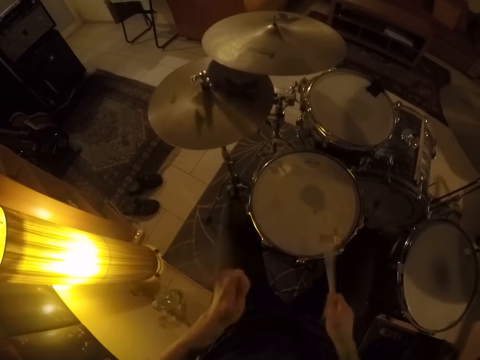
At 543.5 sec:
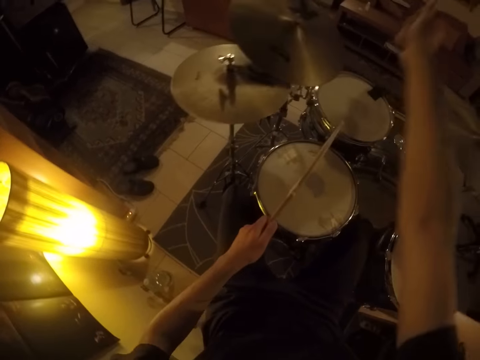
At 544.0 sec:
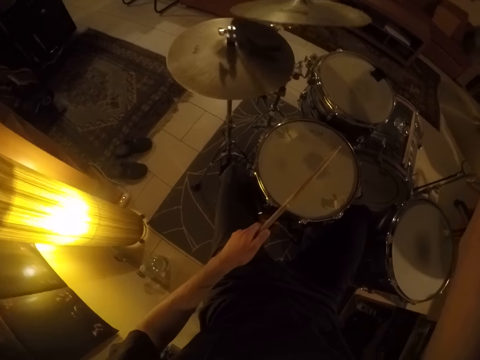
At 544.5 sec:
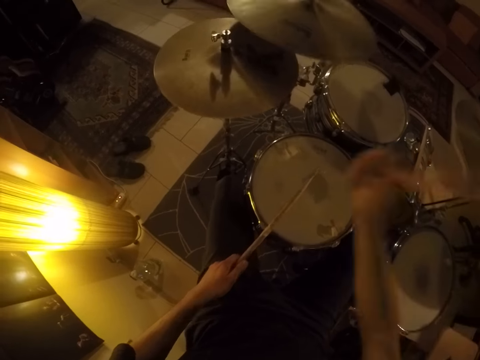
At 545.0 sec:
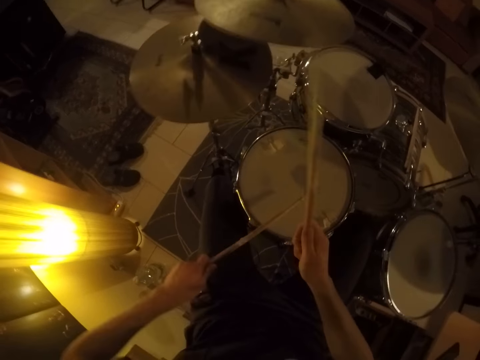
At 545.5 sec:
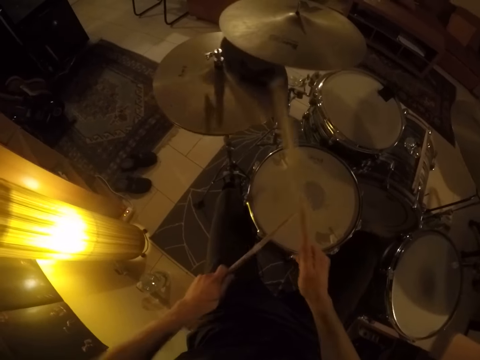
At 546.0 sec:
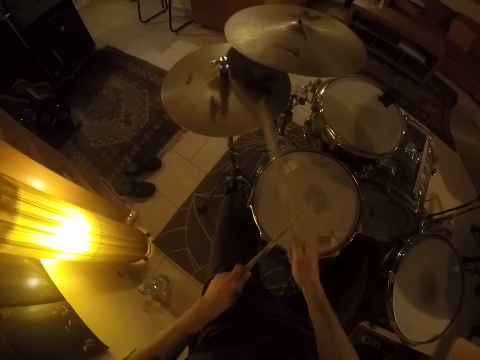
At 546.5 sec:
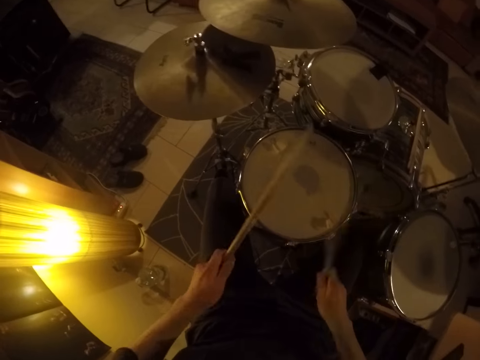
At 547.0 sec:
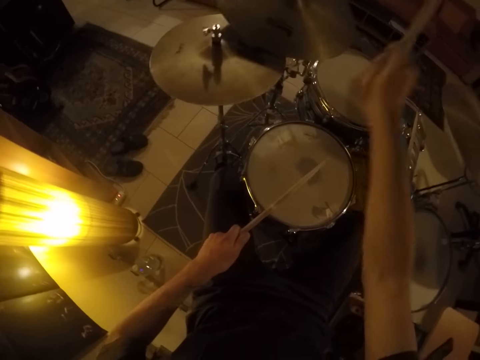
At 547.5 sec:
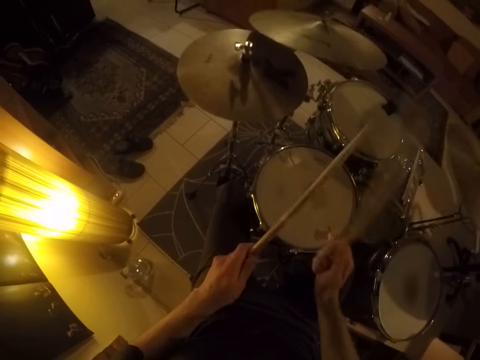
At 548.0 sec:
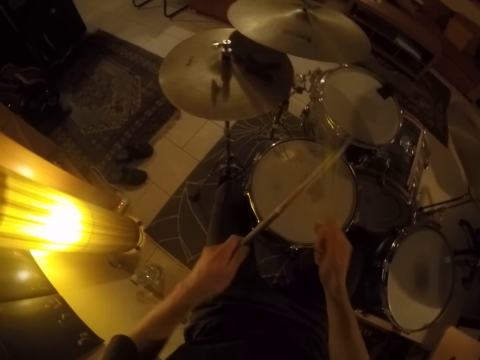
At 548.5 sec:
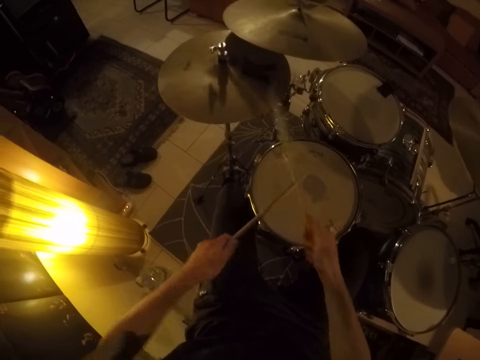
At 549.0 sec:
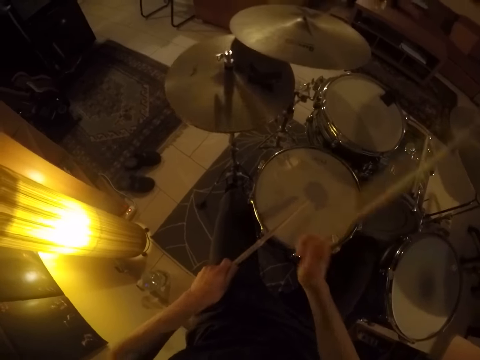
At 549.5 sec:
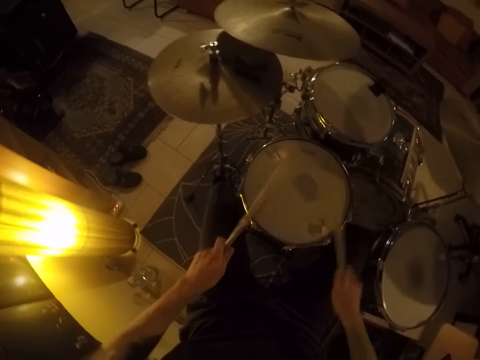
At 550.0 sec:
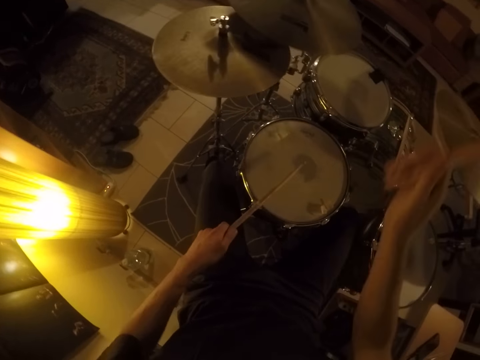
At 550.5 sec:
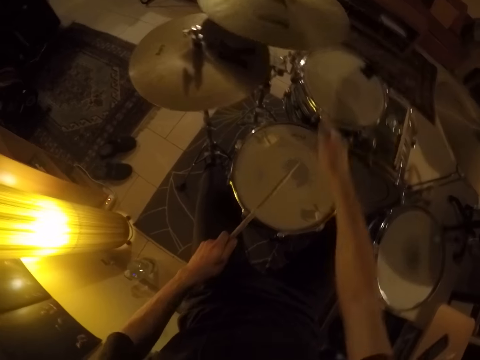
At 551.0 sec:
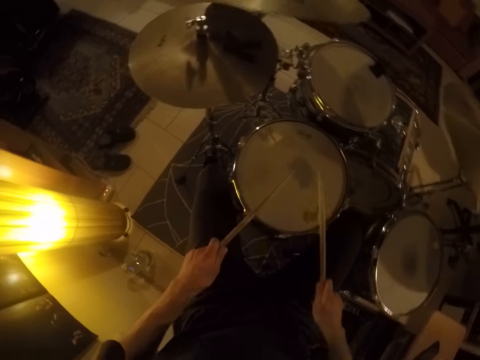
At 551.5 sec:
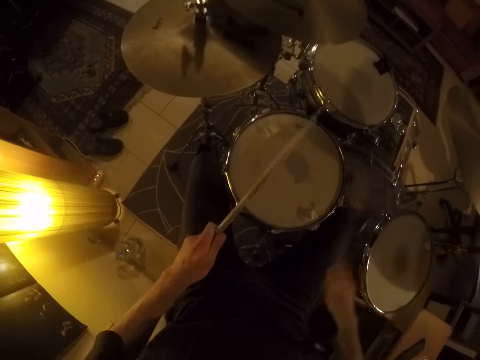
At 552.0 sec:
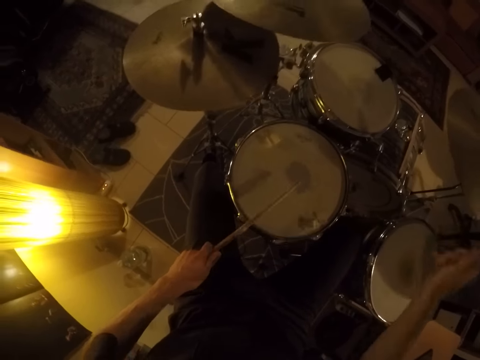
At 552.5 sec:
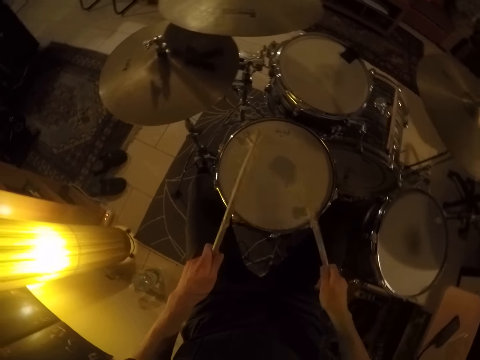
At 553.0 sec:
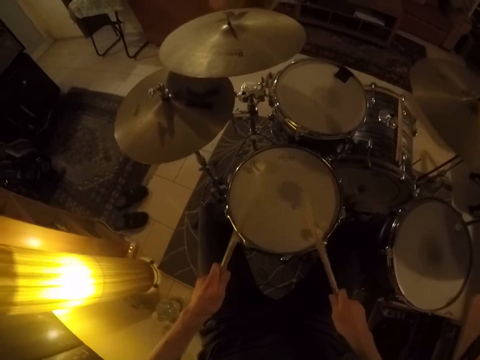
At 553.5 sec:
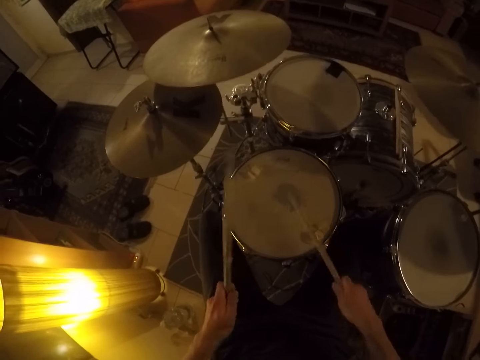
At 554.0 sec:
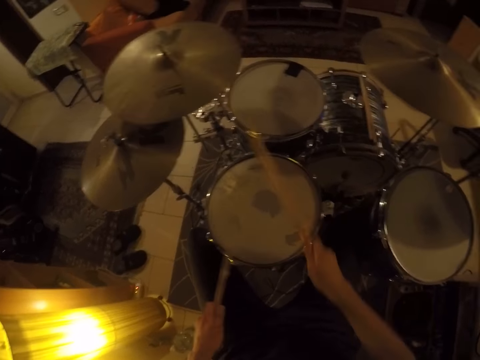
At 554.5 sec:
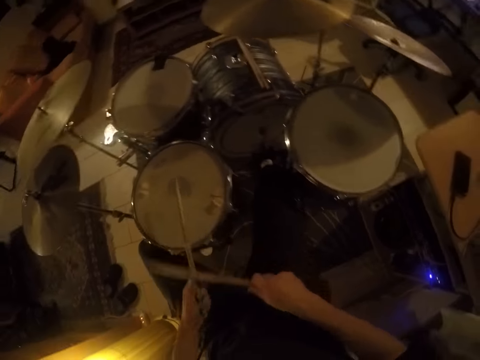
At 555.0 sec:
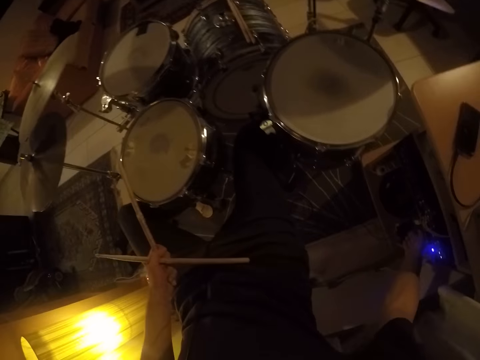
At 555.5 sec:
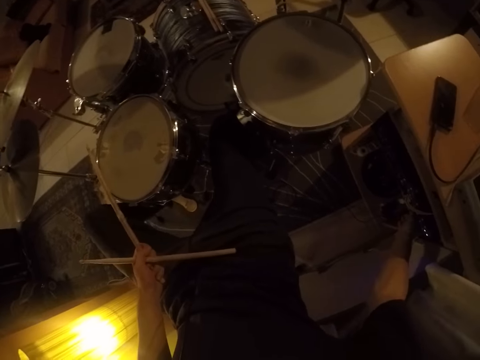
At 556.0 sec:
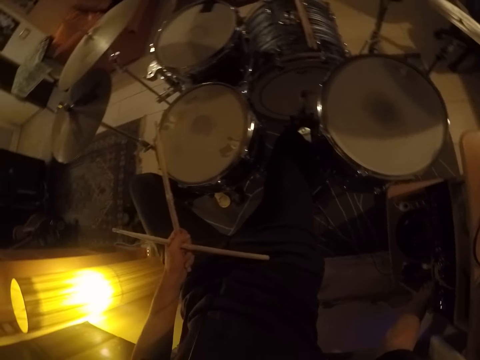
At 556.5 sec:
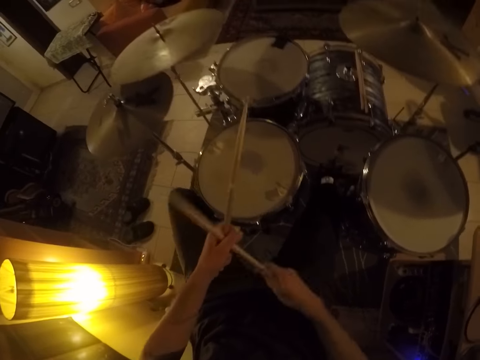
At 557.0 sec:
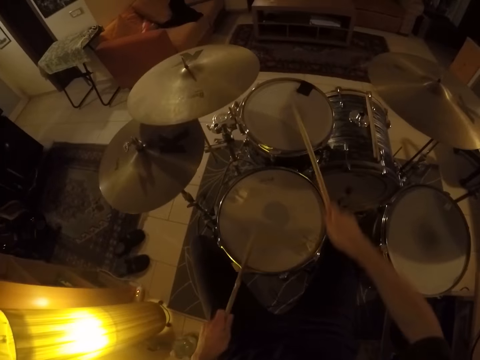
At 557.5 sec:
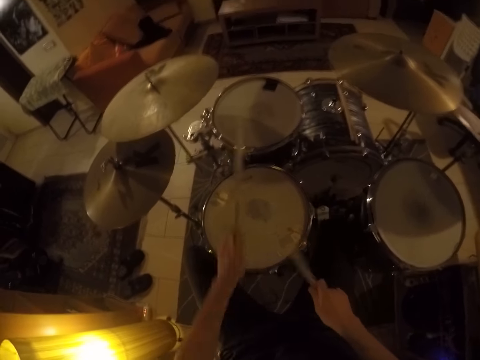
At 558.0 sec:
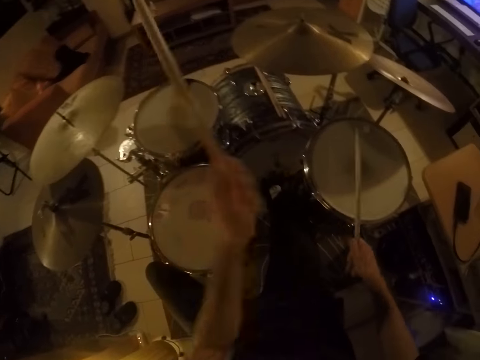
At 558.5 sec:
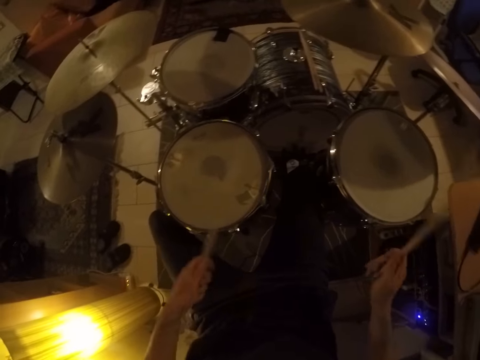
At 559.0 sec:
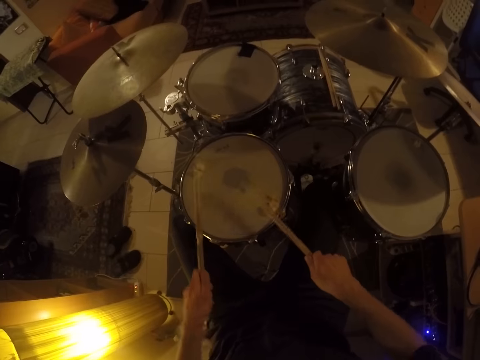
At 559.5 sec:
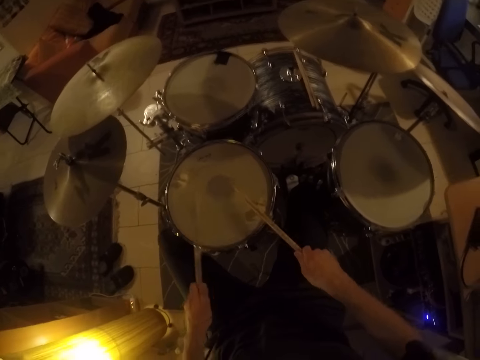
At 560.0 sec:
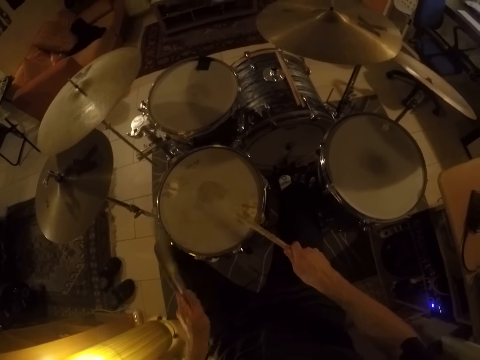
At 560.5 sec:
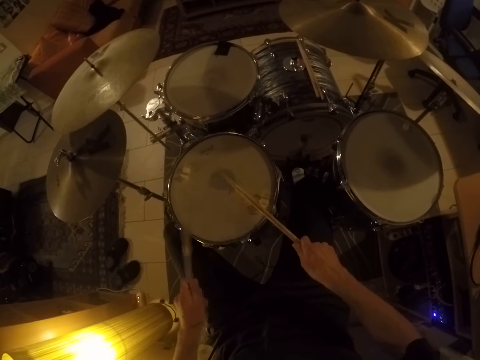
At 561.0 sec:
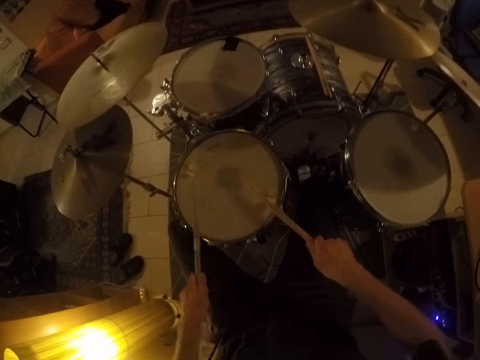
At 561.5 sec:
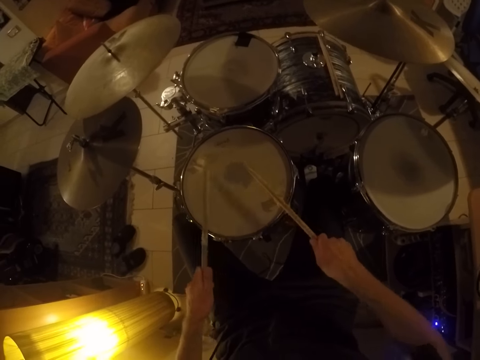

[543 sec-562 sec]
The camera wearer beats the drums with the two sticks in his hands and hits the stick in his right hand on the cymbal. He beats the drums with the two sticks in his hands and hits the stick in his right hand on the cymbal. He beats the drums with the two sticks in his hands and hits the stick in his right hand on the cymbal. He beats the drums with the two sticks in his hands and hits the stick in his right hand on the cymbal. He beats the drums with the two sticks in his hands and hits the stick in his right hand on the cymbal. He beats the drums with the two sticks in his hands and hits the stick in his right hand on the cymbal. He beats the drums with the two sticks in his hands and hits the stick in his right hand on the cymbal. He beats the drums with the two sticks in his hands and passes the stick in his right hand to his left hand. He holds something with his right hand. He withdraws his right hand from the object. He picks the play stick from the left hand. He plays the set of drums.

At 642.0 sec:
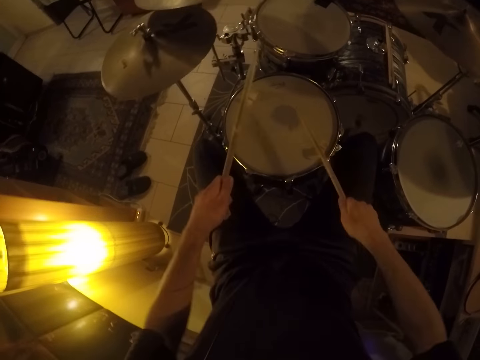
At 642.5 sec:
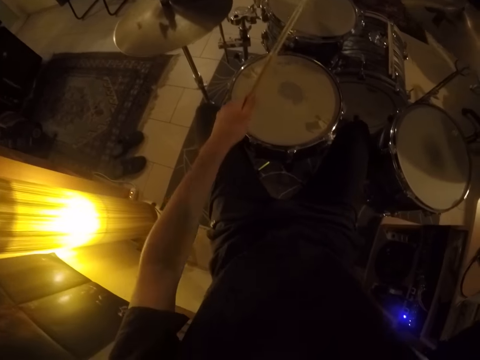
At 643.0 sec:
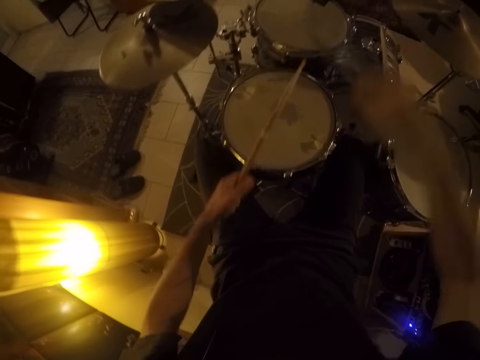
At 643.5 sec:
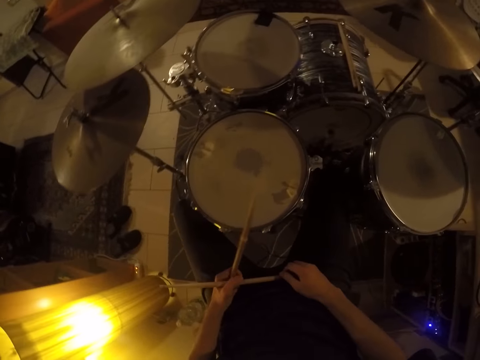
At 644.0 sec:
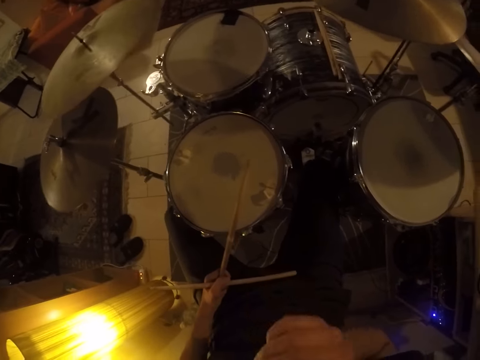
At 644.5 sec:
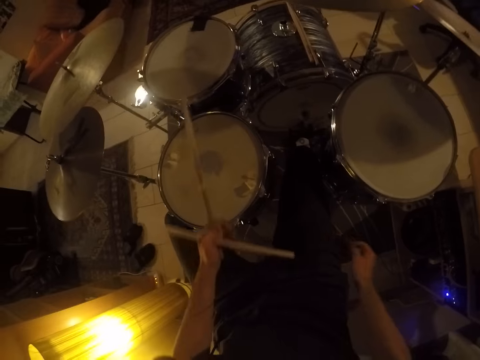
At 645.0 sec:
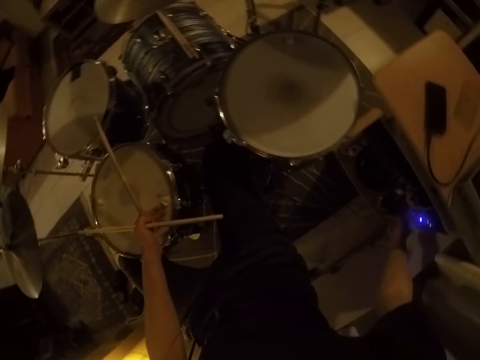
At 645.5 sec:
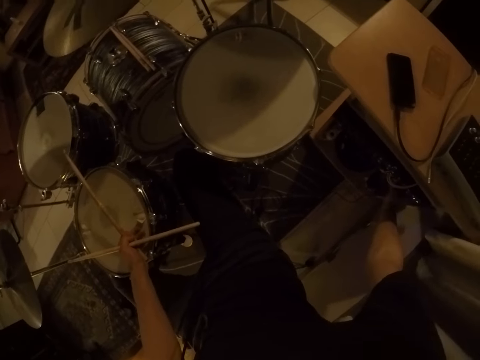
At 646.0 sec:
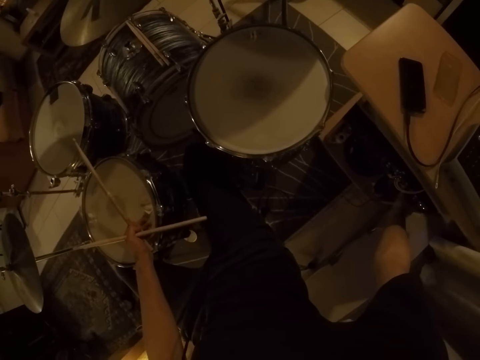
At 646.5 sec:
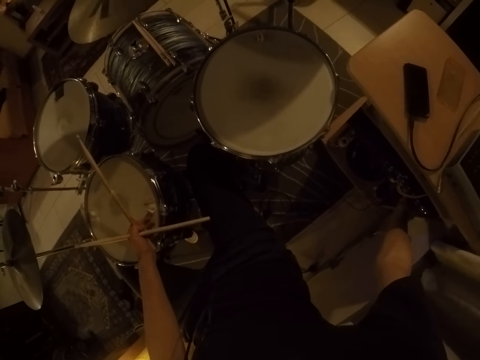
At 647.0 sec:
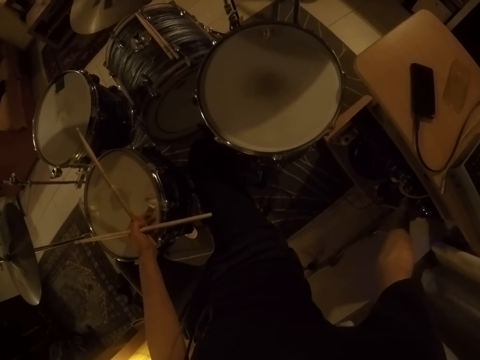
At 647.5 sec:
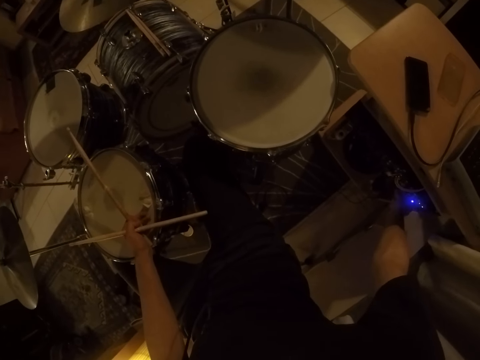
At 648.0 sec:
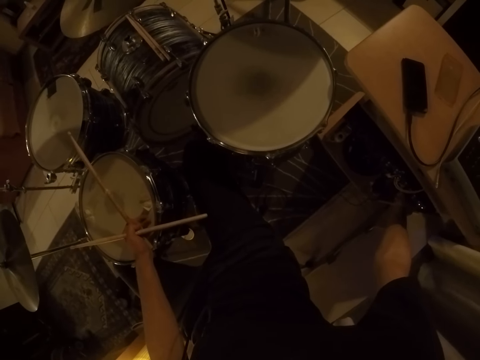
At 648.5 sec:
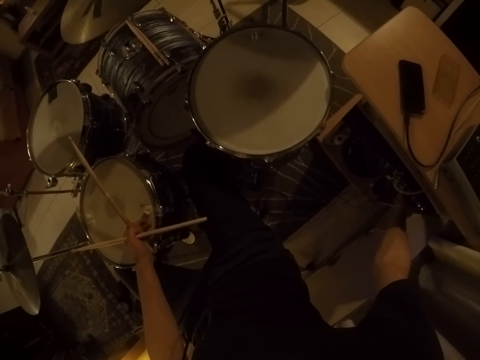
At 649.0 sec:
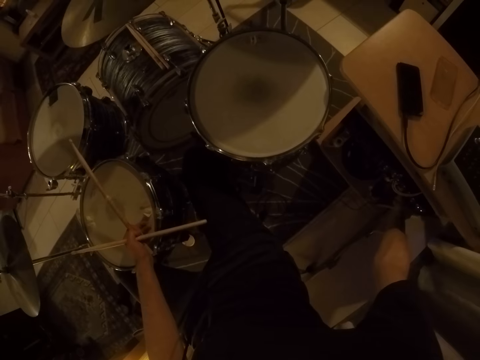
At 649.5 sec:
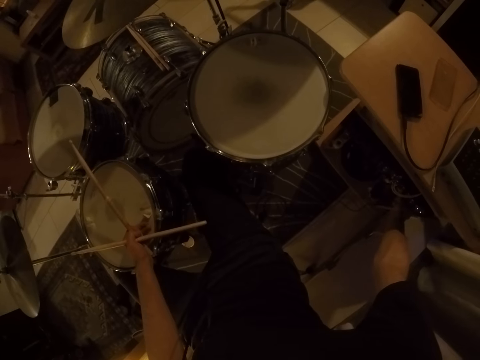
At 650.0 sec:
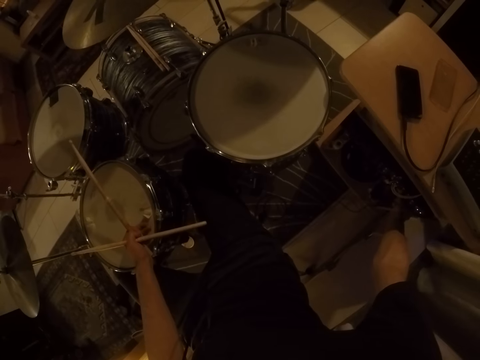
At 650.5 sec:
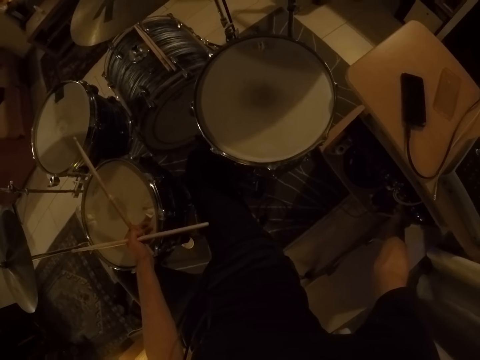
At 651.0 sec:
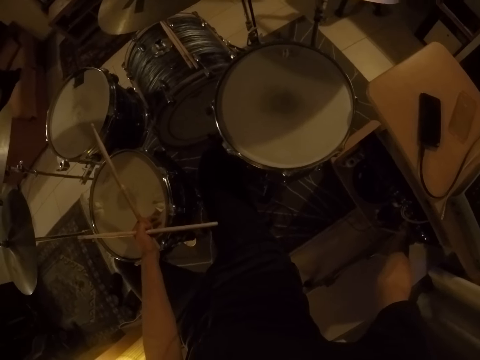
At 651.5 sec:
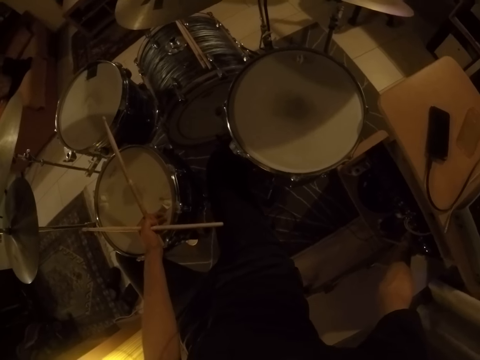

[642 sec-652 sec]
The camera wearer holds play sticks with his left hand. He raises his right hand towards something. He withdraws his left hand from something. He switches on a speaker on the floor with his right hand. He holds something with his right hand.
